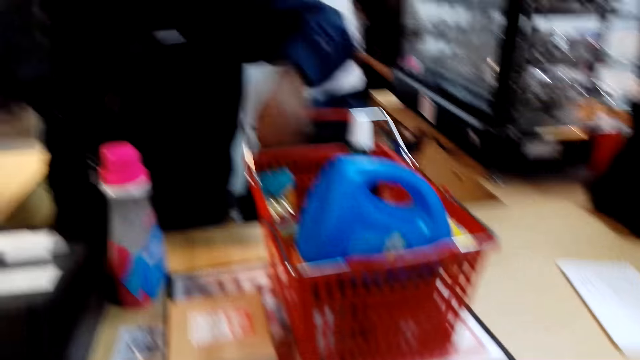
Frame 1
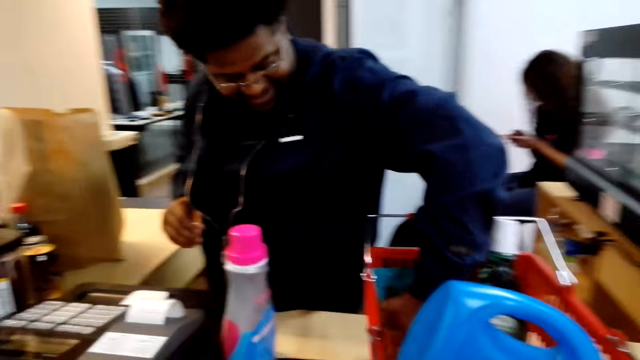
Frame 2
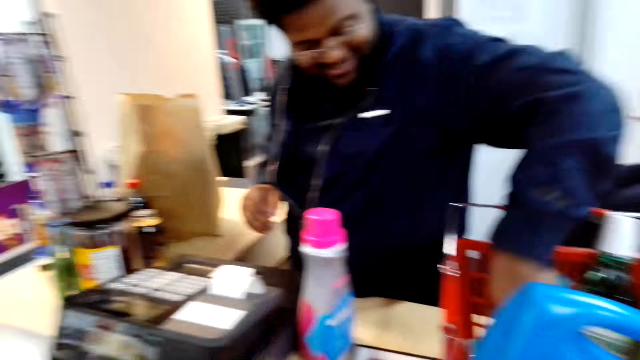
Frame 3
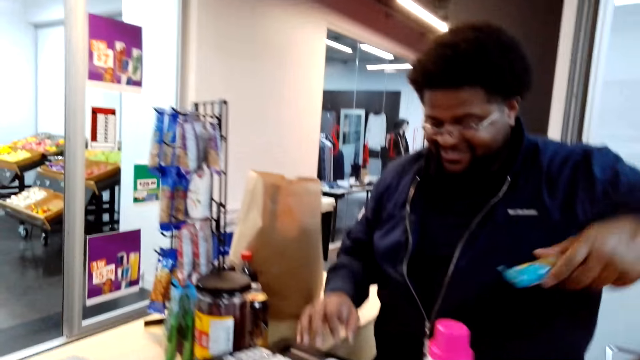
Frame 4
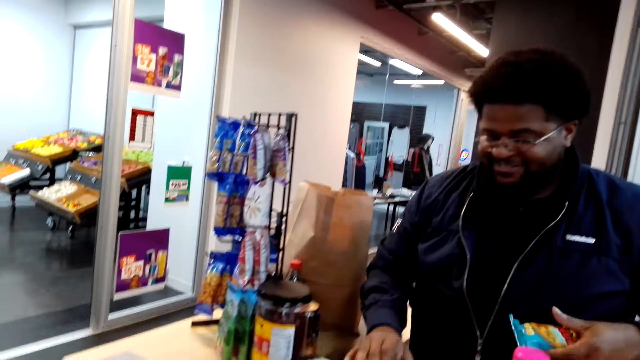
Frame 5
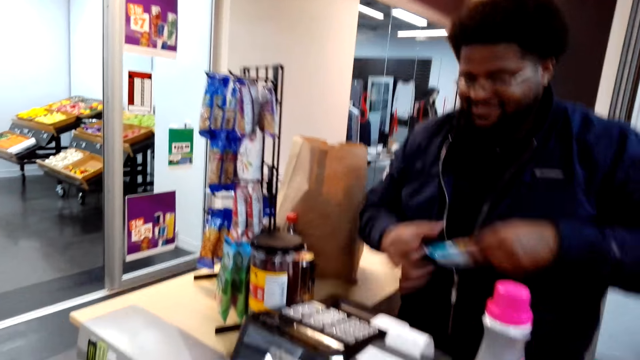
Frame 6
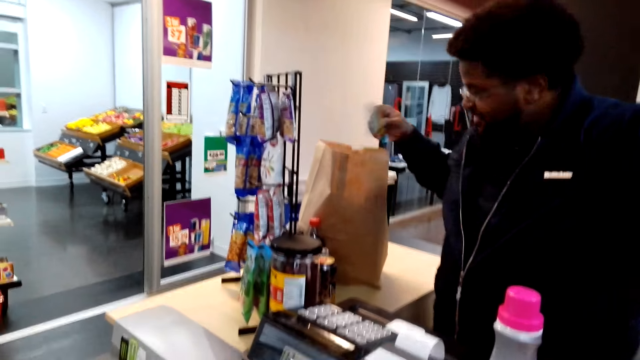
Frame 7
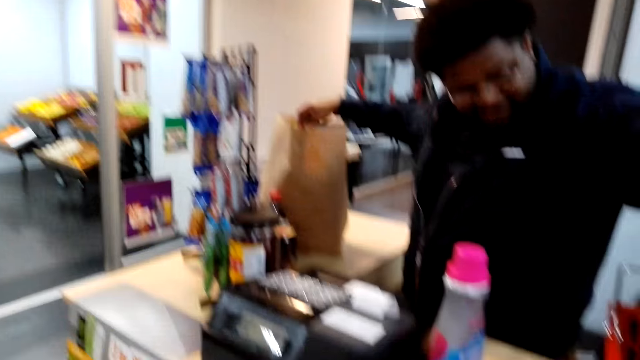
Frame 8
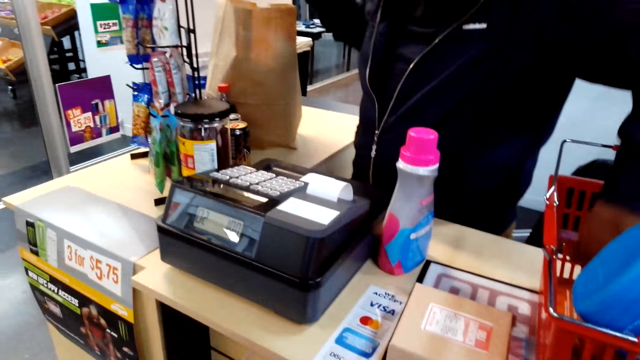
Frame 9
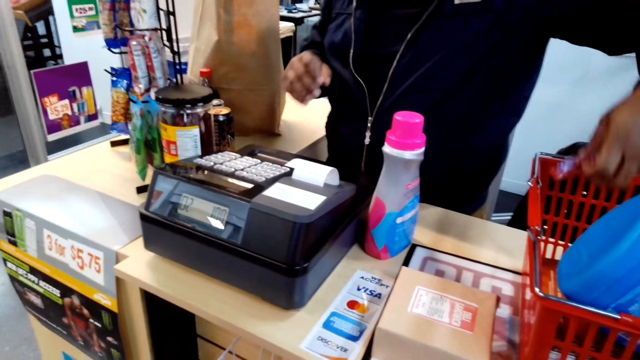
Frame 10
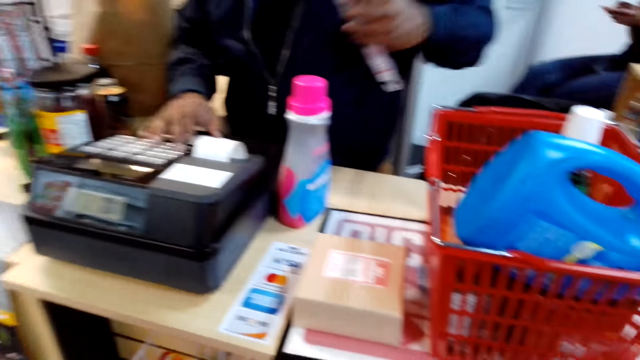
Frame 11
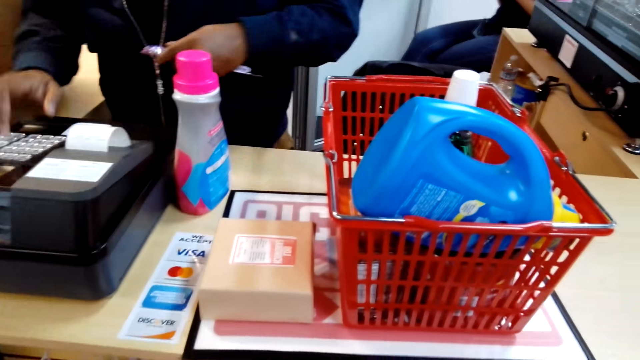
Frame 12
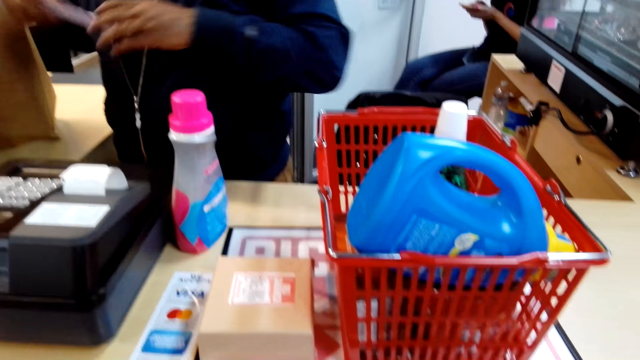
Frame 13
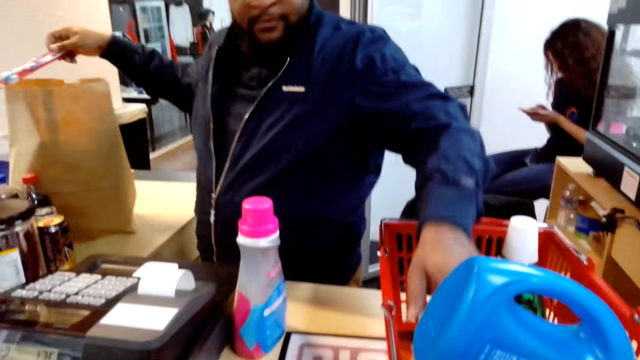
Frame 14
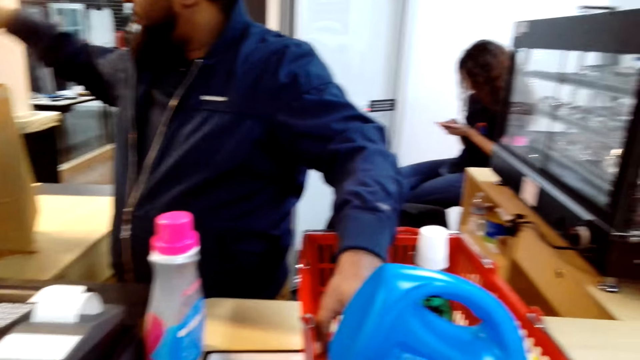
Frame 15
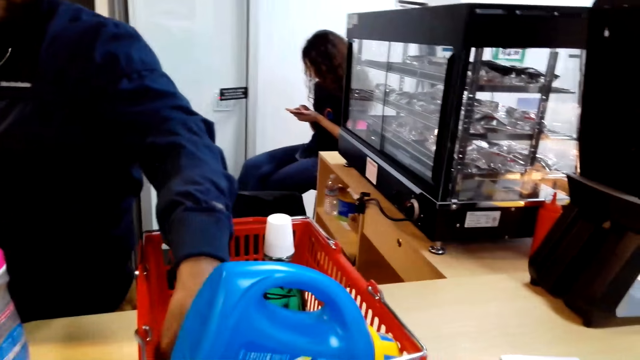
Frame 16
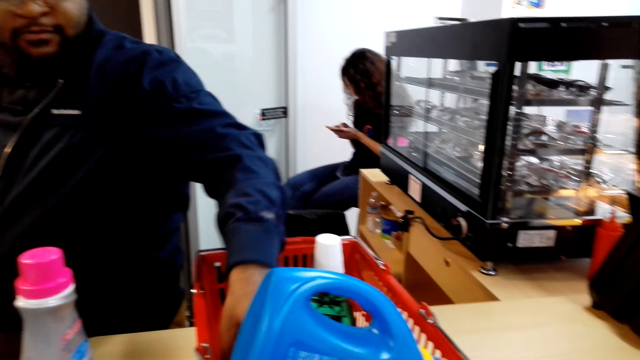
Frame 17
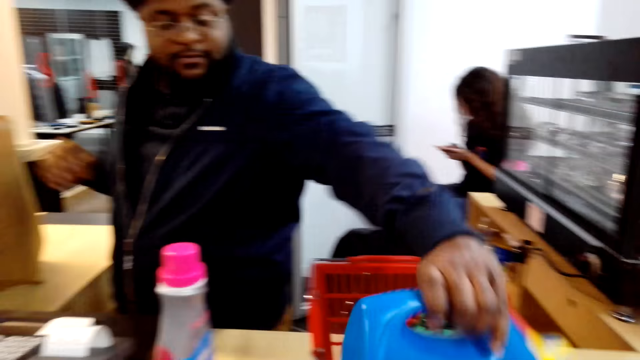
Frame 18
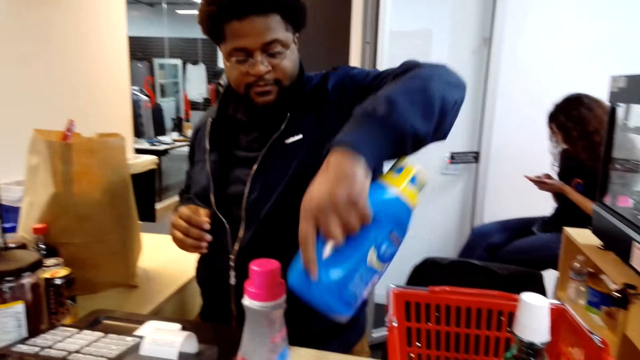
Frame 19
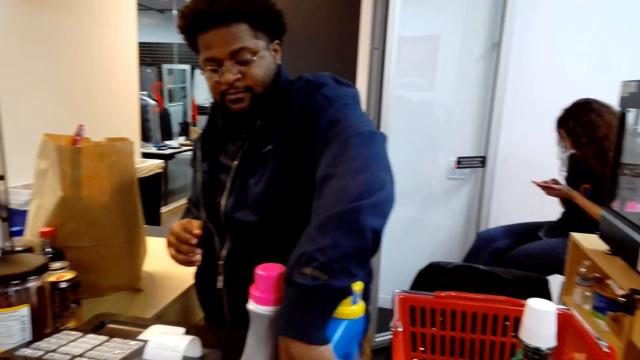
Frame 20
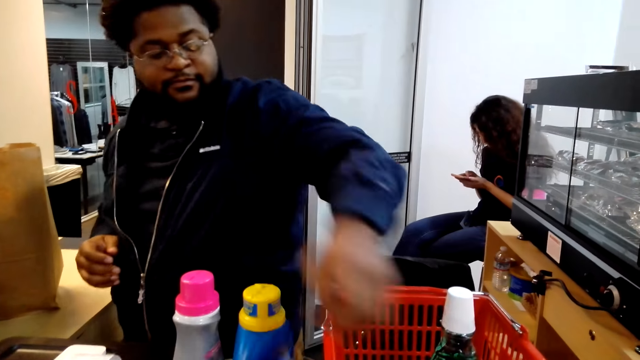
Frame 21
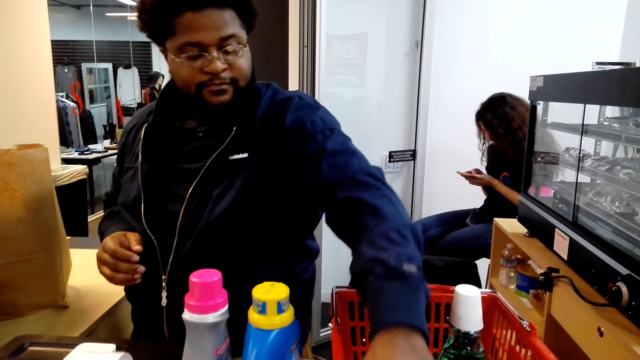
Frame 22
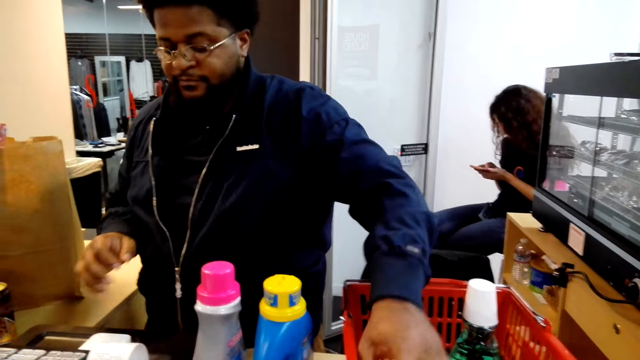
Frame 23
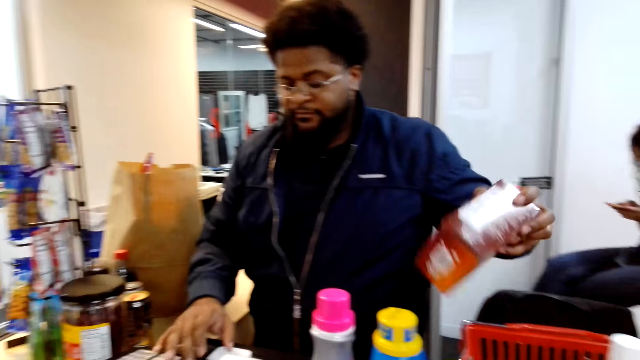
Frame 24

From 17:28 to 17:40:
A person takes another item. The person presses the machine. The camera wearer puts the sachets in the paper. The person drops the item in the carrier bag. The person holds another item and operates the machine. The camera wearer looks around. The person lifts an item. The camera wearer puts the bottle of soap aside.

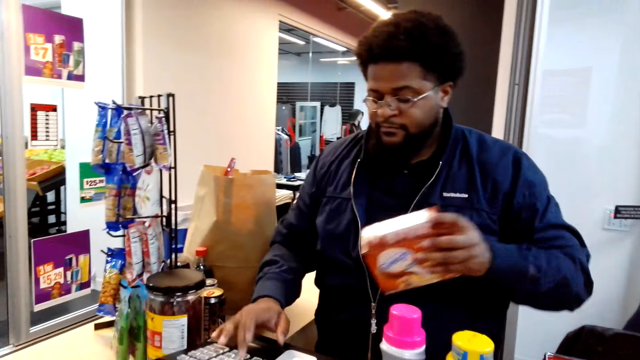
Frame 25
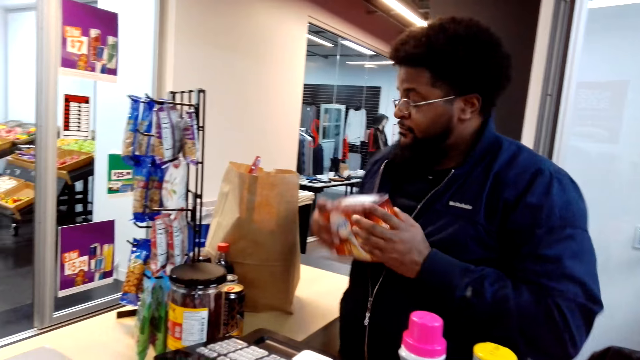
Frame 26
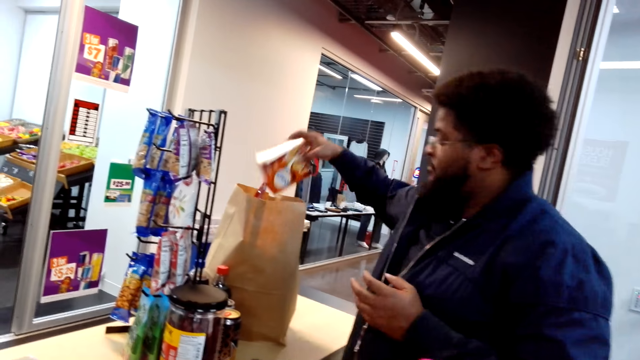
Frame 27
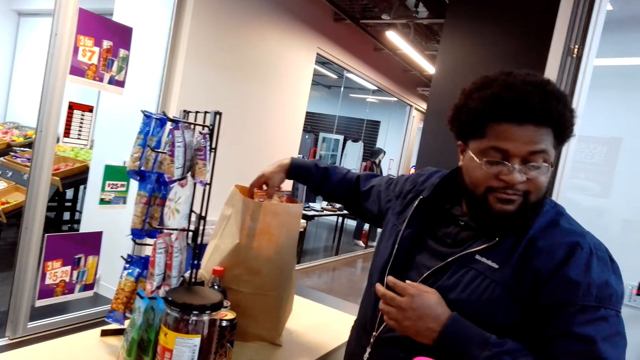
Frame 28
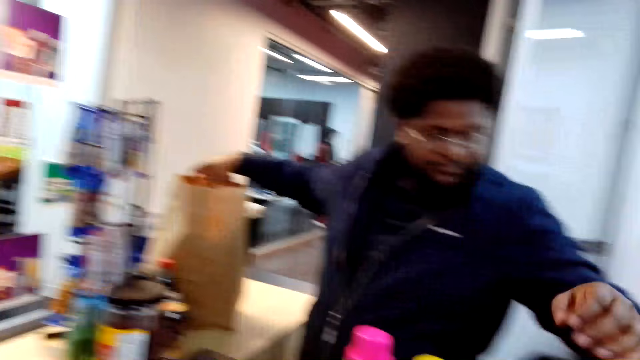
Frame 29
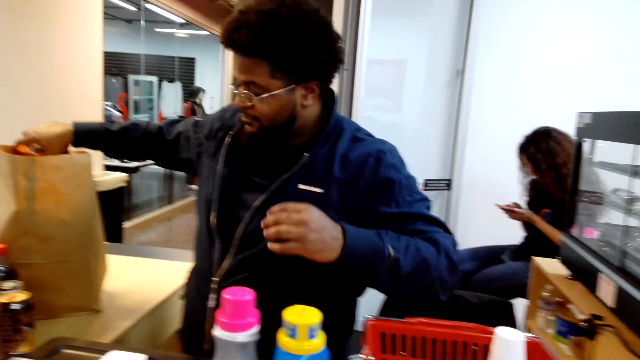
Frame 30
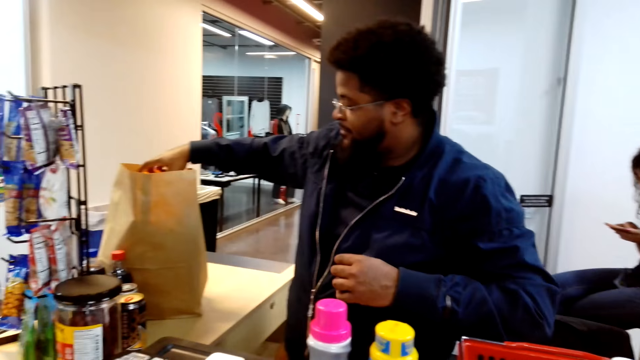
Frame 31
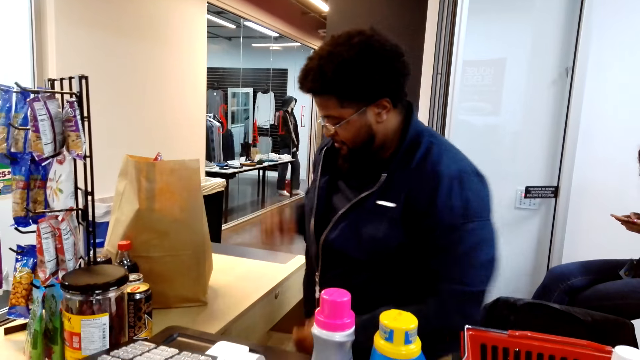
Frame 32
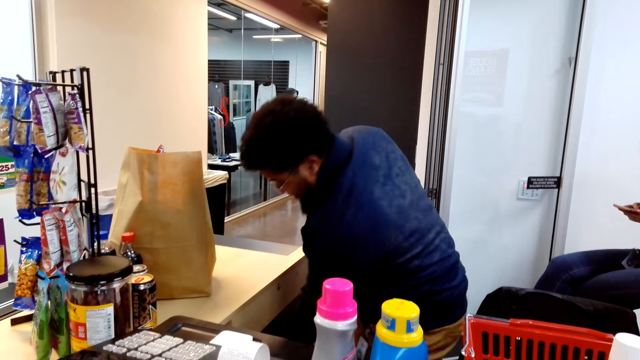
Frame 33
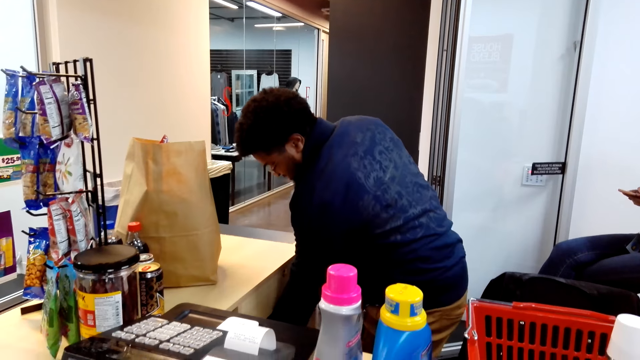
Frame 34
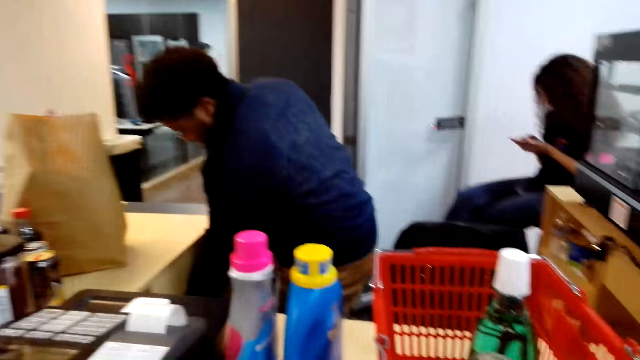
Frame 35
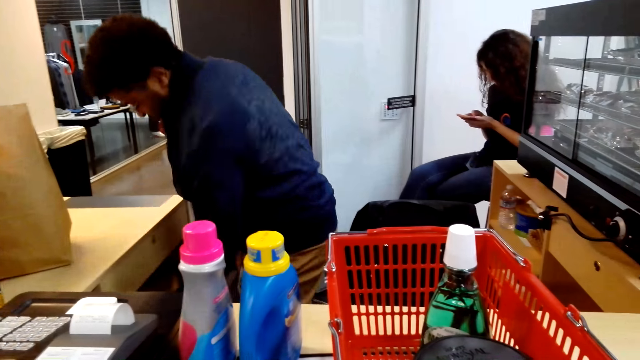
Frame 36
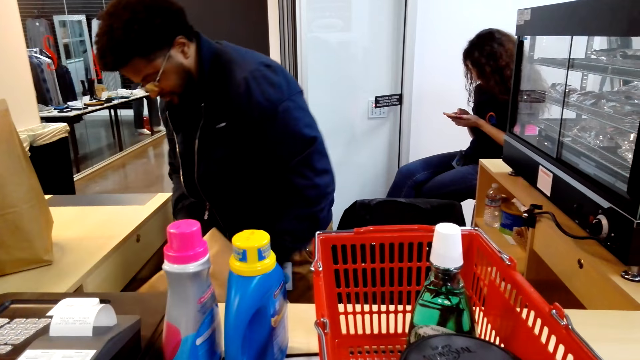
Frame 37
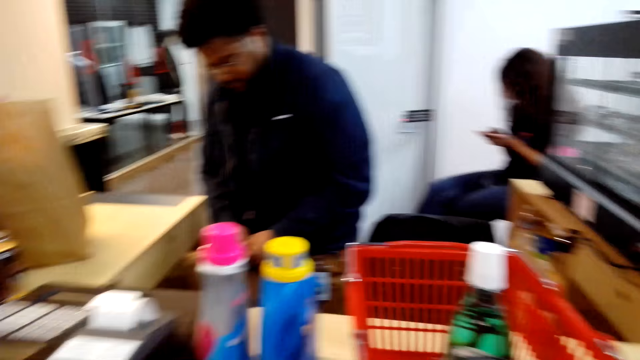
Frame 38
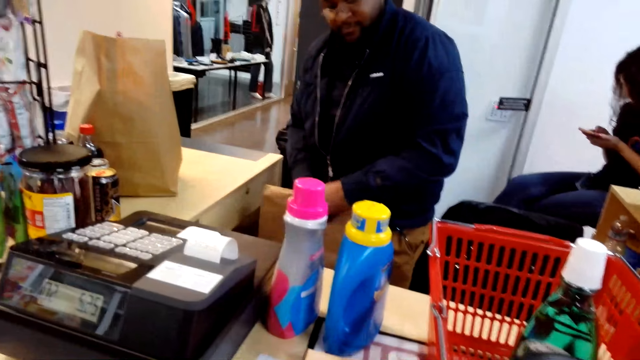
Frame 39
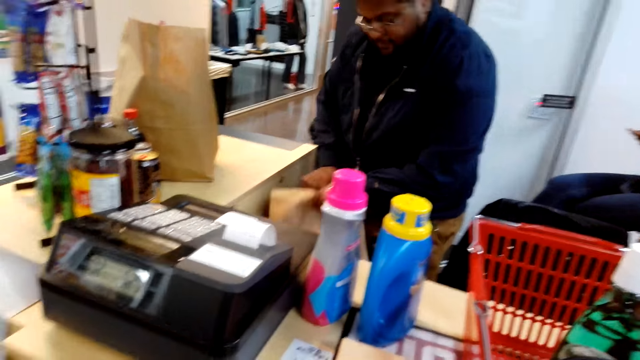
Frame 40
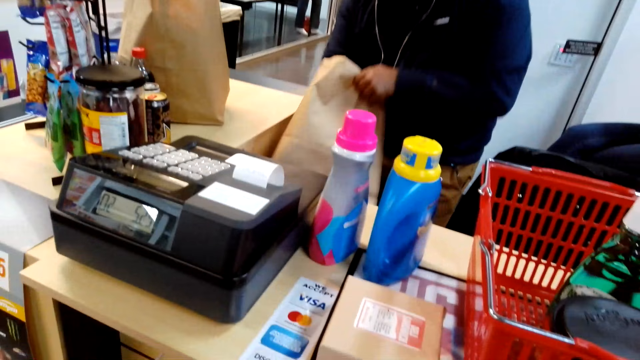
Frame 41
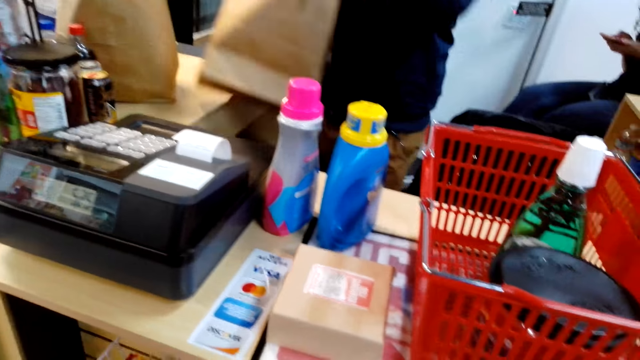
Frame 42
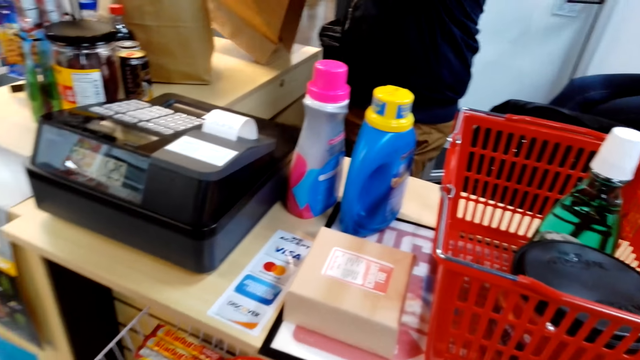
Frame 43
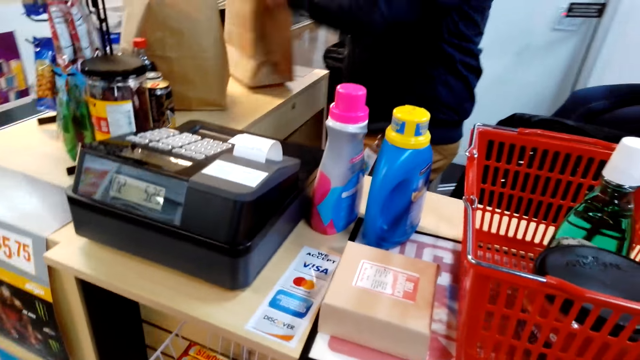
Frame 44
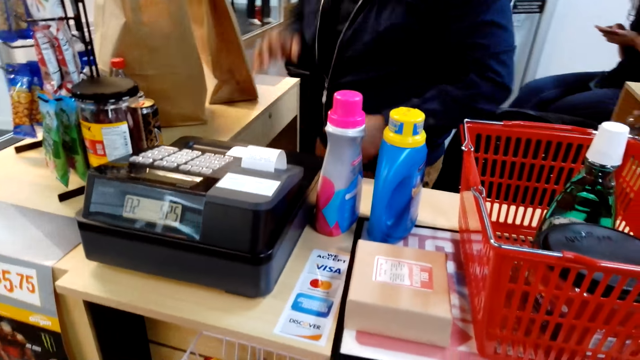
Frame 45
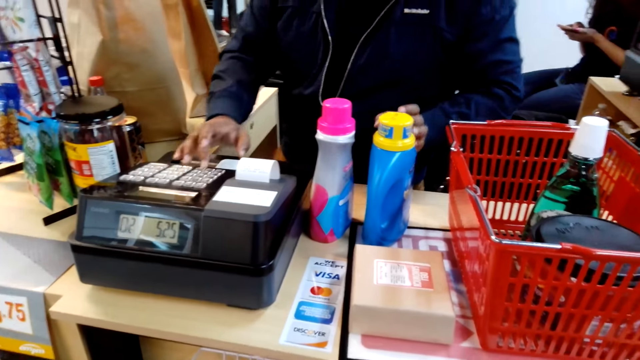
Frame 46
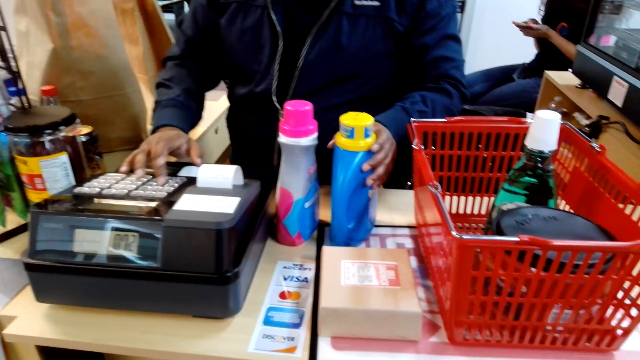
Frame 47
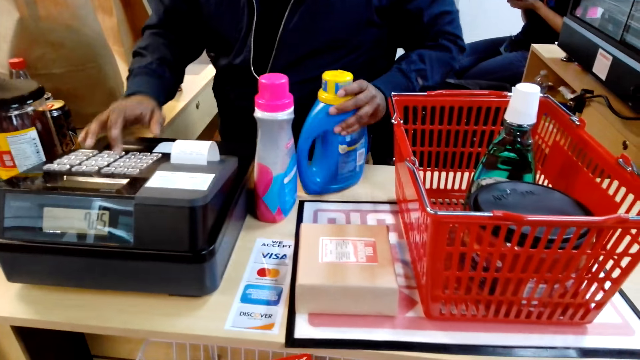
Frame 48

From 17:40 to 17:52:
A person carries another item and operates the machine. The camera wearer puts the packet in the paper. The person packs the item. The person picks the paper or carrier bag from the counter. The person opens the carrier bag. The person puts the carrier bag on the counter. The person presses the machine.
